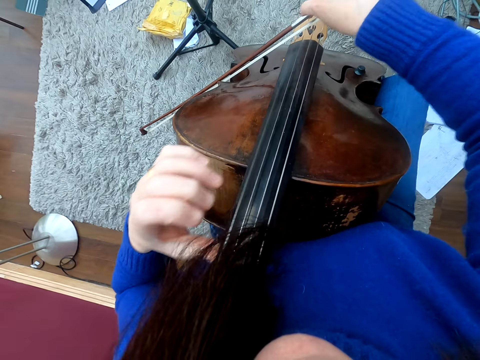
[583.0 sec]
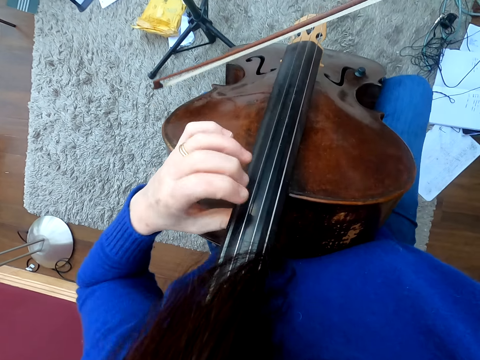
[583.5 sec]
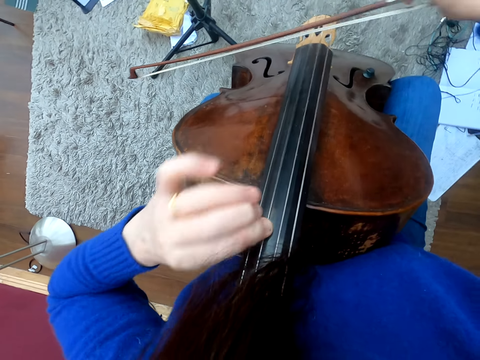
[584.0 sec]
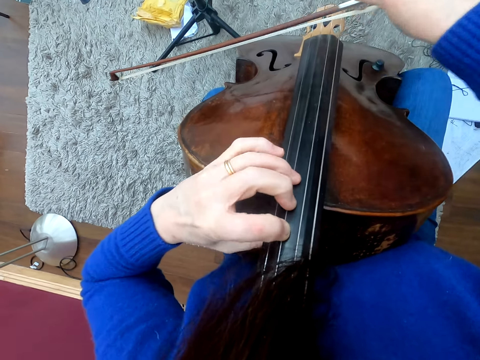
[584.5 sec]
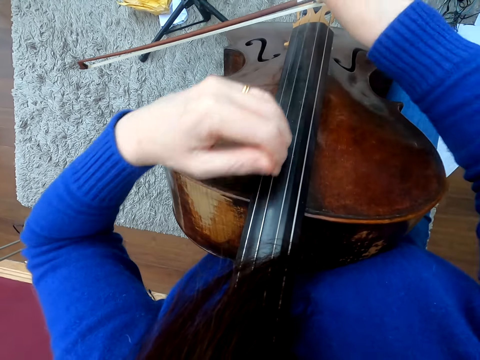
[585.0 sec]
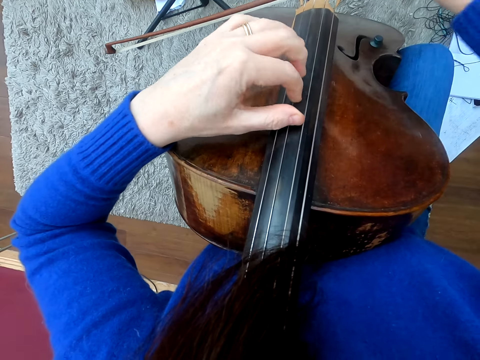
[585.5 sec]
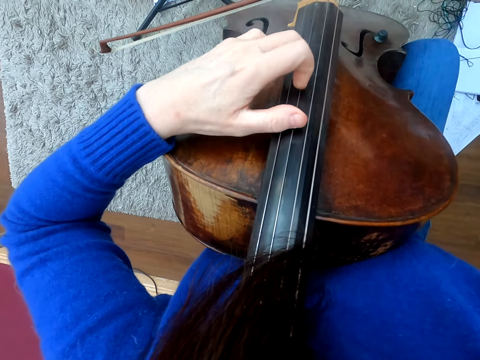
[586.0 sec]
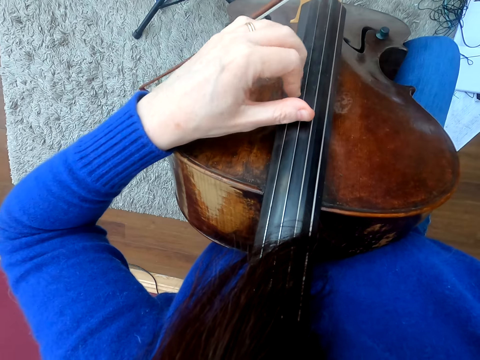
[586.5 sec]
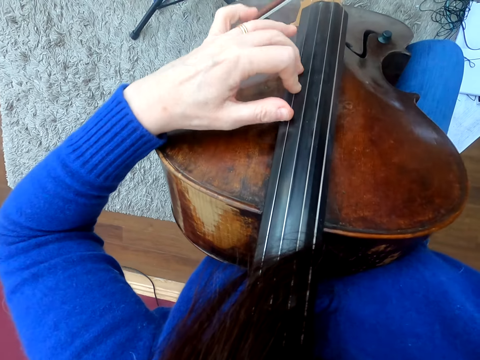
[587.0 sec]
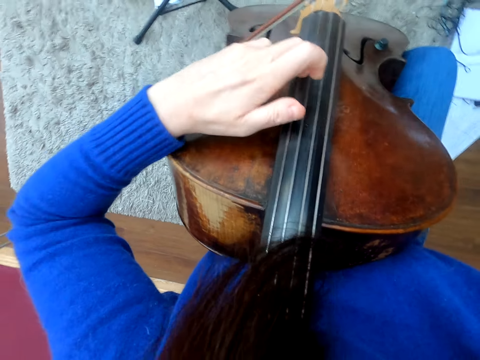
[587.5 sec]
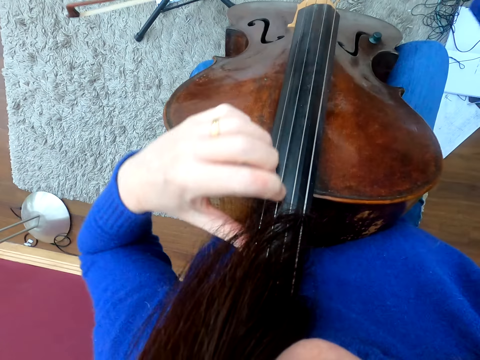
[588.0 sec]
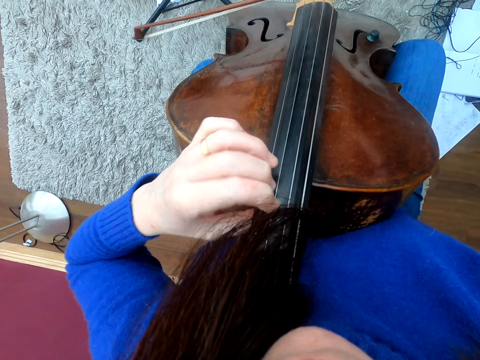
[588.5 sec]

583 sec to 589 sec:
The camera wearer plays the violin. They play a bow.

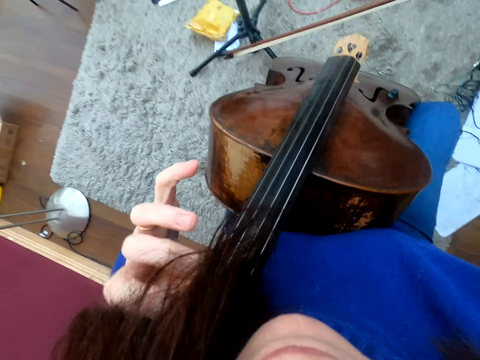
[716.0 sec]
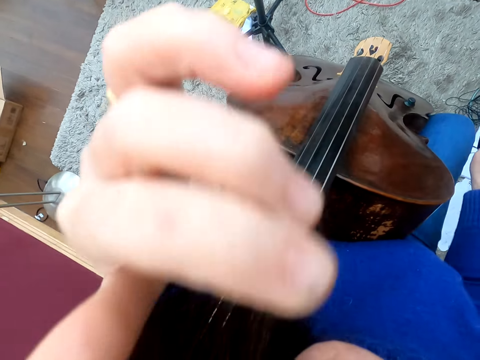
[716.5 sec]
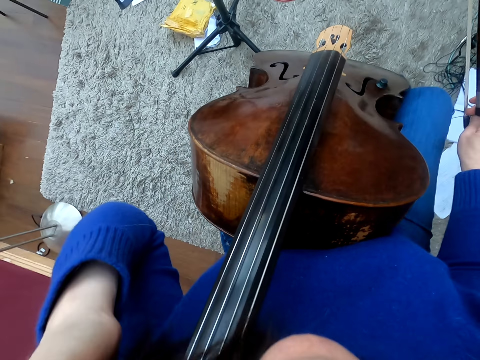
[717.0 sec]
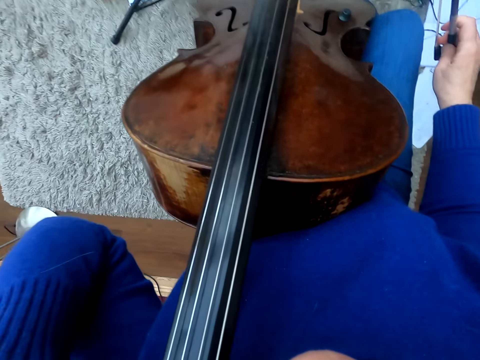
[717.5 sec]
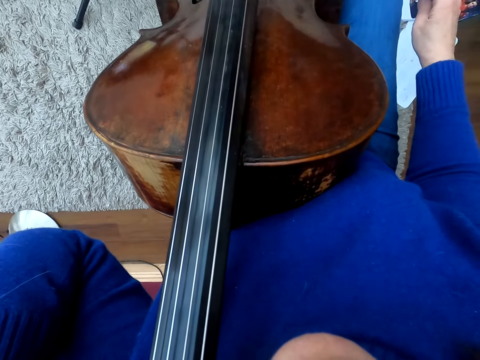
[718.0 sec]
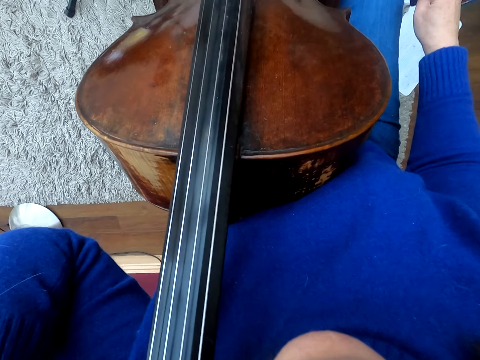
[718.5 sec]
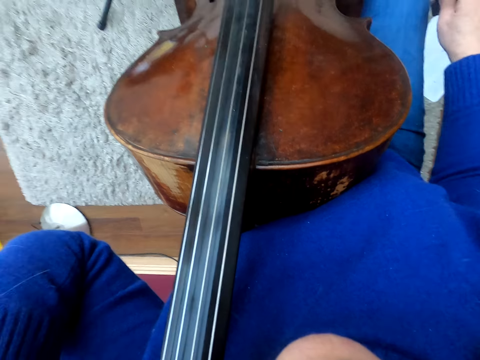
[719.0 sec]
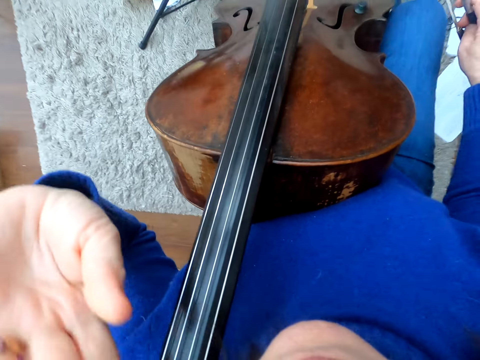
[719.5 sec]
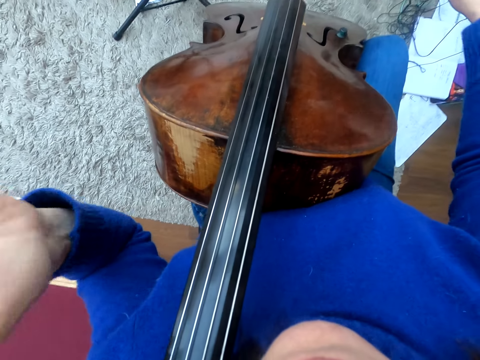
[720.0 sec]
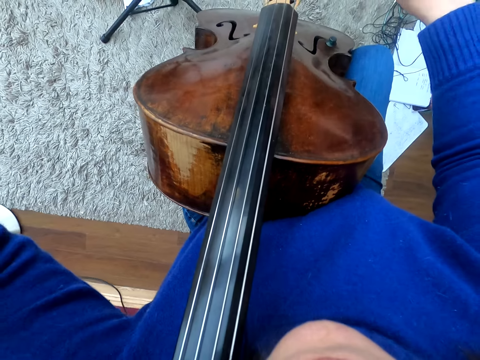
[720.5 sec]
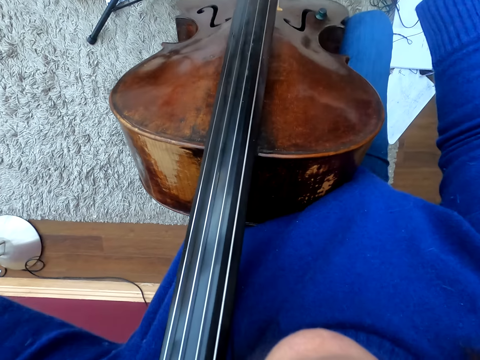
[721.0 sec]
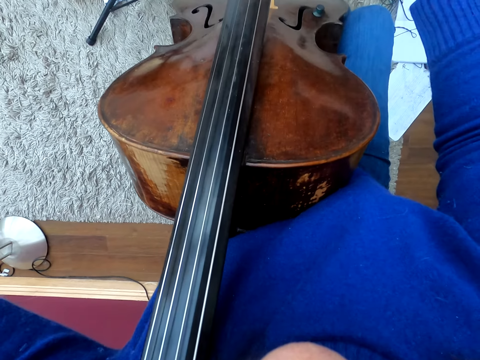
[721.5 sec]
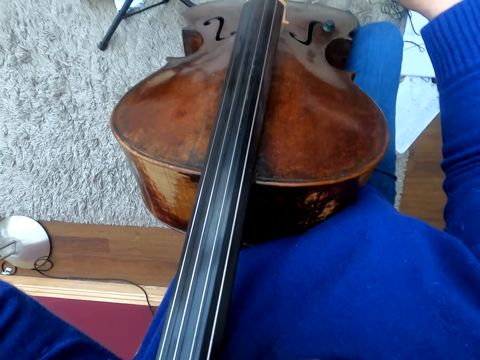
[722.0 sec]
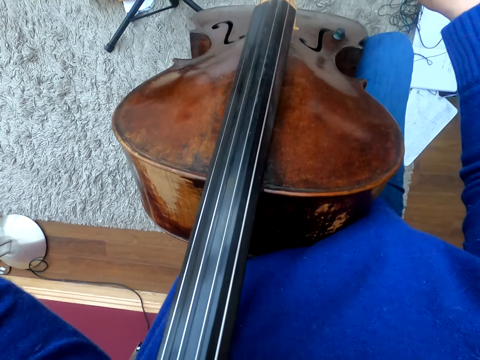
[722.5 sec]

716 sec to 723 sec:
The camera wearer touches something.

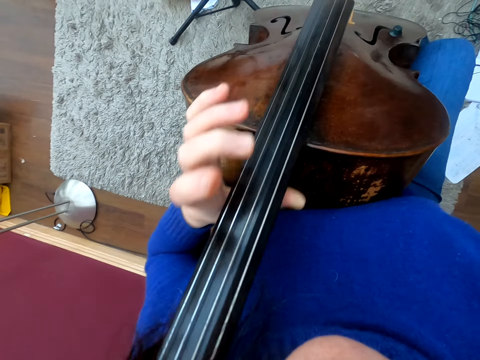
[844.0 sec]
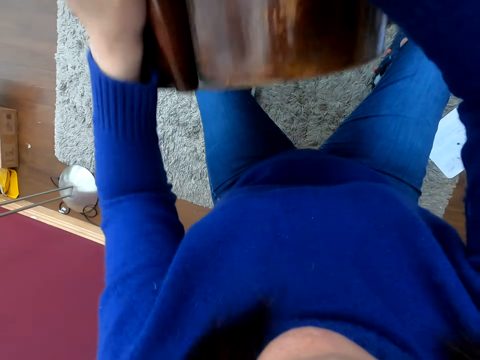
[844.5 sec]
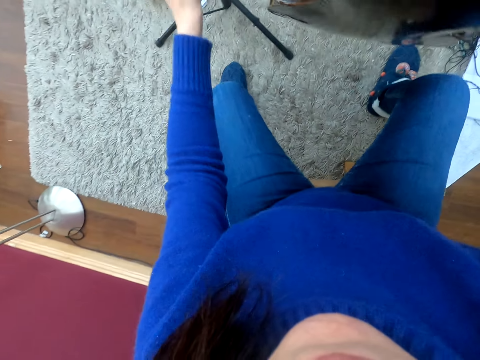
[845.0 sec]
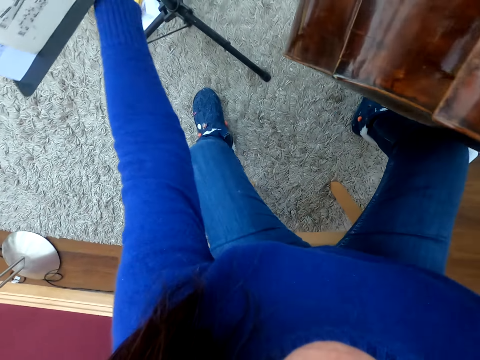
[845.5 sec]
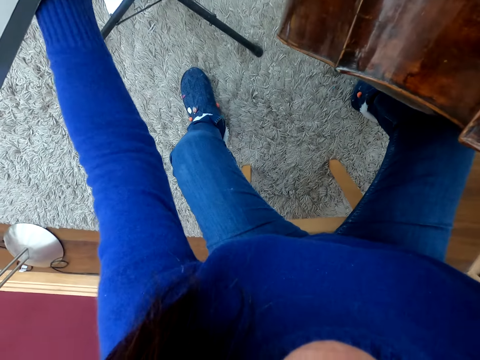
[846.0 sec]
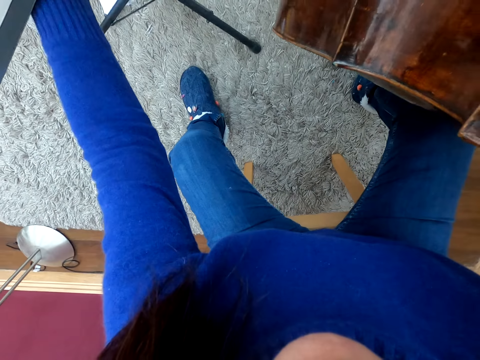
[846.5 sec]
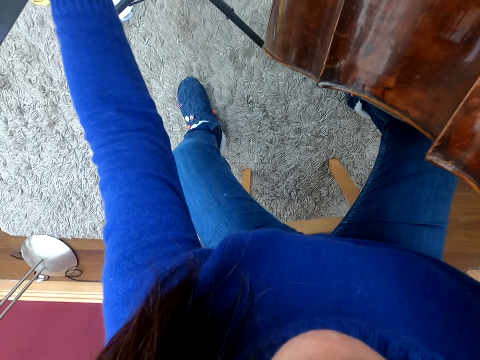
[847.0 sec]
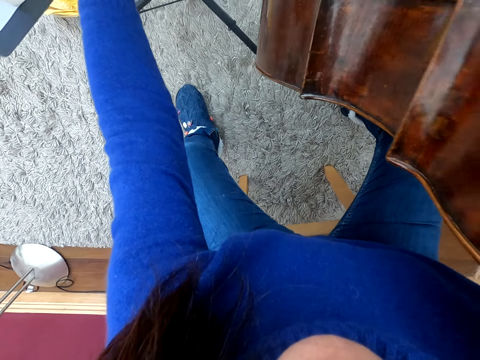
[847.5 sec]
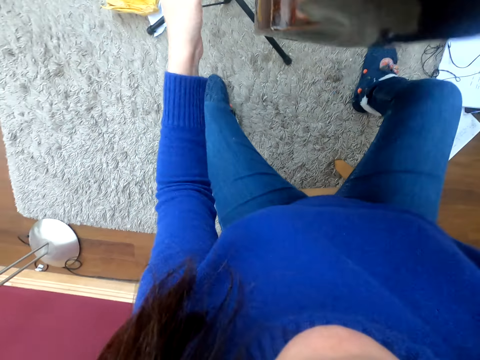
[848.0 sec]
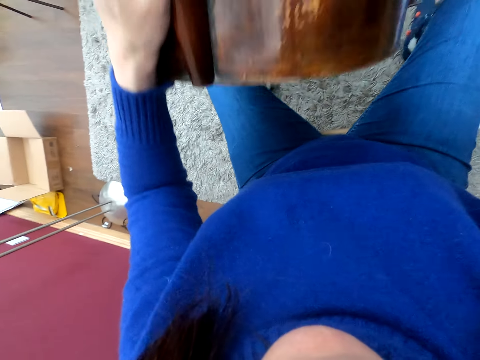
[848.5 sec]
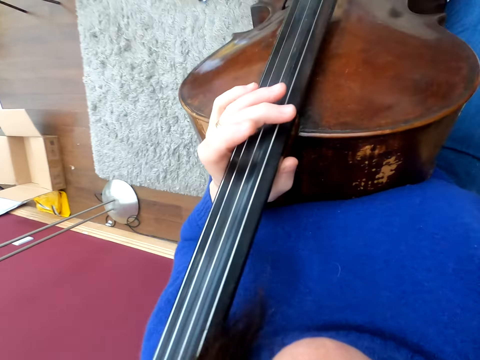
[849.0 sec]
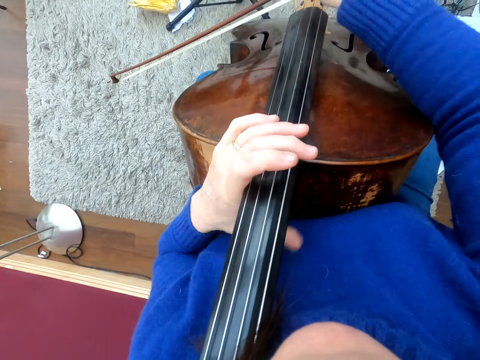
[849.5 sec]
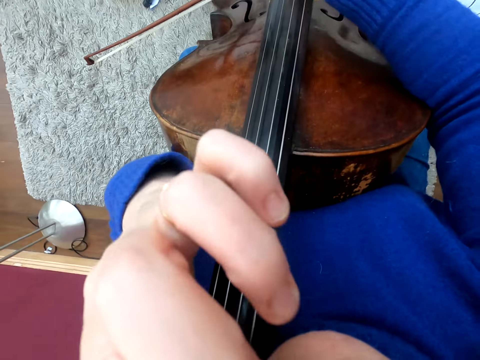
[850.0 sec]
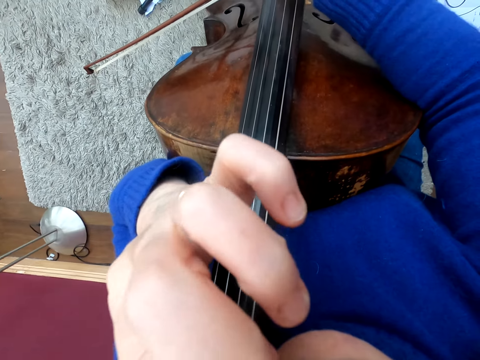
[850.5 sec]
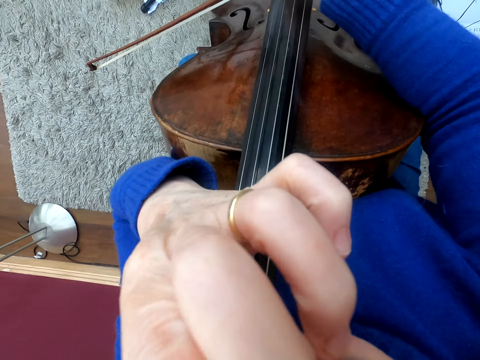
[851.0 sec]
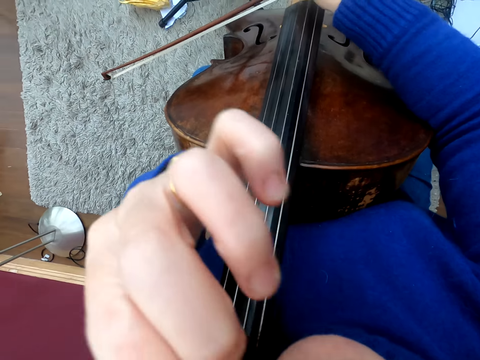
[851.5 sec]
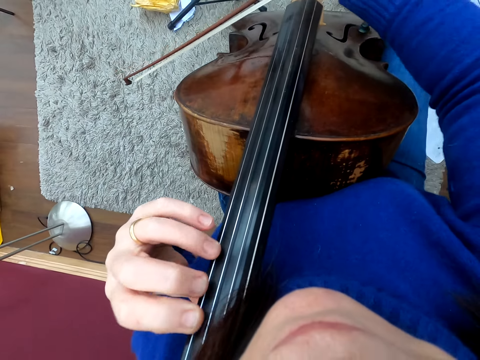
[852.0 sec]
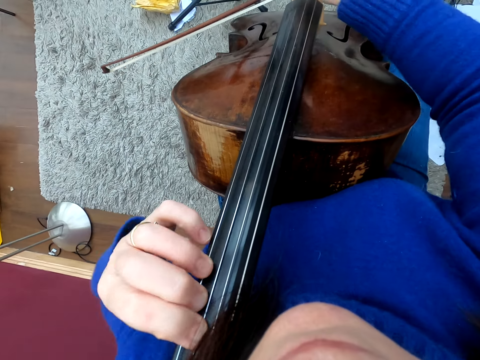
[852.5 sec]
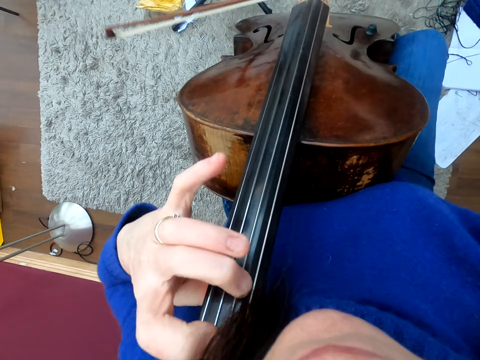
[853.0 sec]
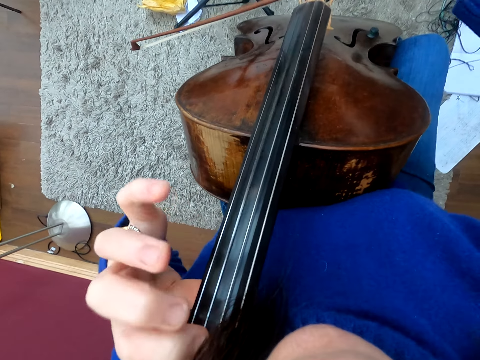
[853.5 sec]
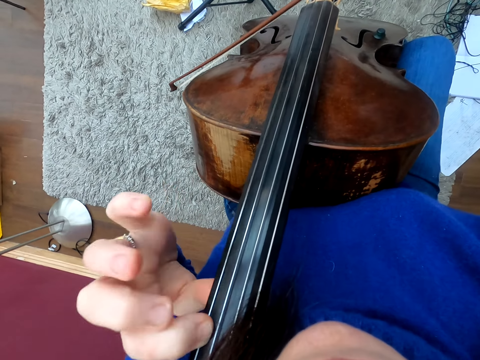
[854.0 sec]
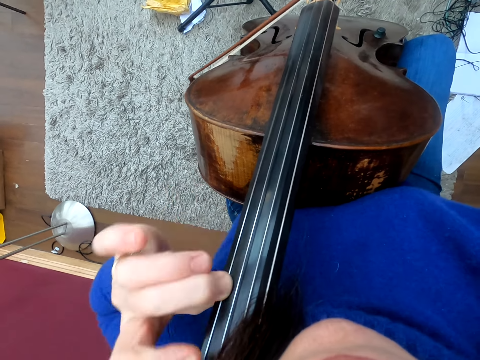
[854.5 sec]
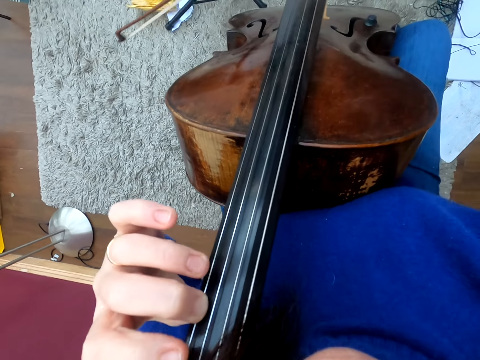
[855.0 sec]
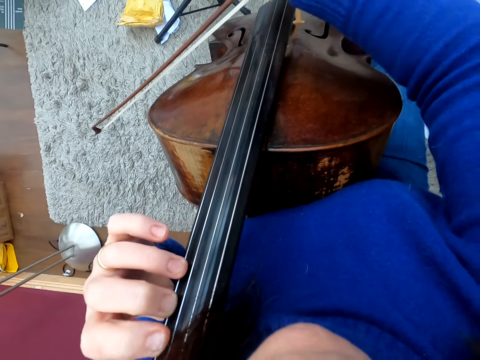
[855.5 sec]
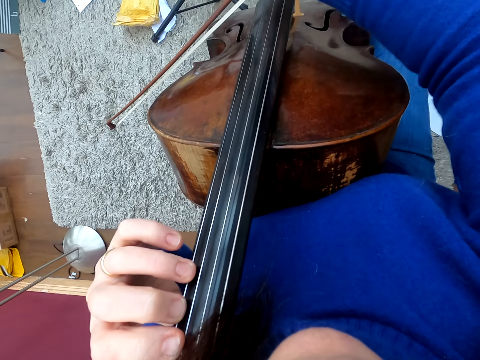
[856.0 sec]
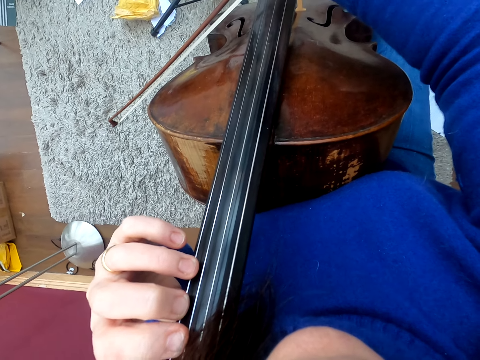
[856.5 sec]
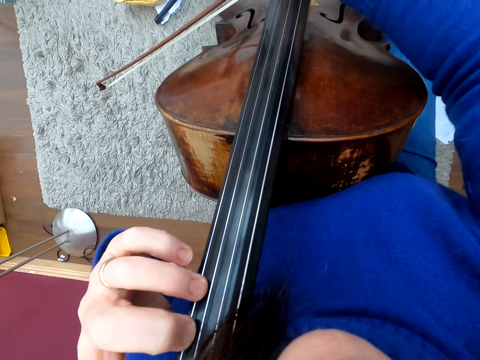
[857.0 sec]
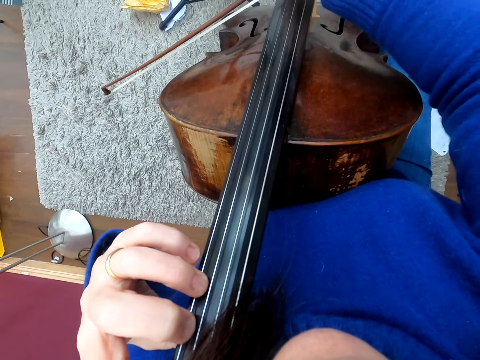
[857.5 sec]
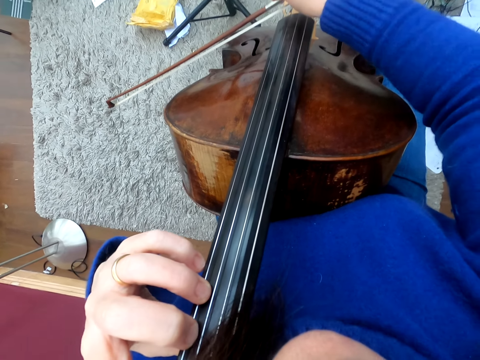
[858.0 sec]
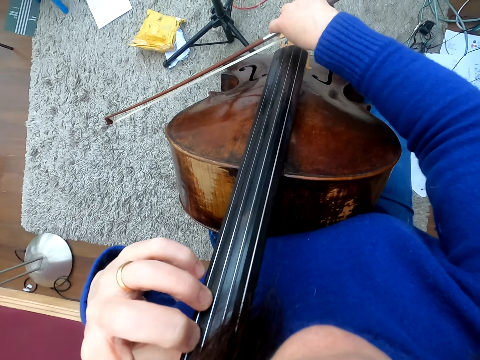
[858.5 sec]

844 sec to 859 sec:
The camera wearer moves something. They touch something.
